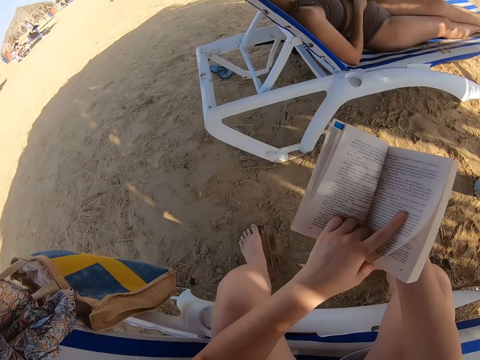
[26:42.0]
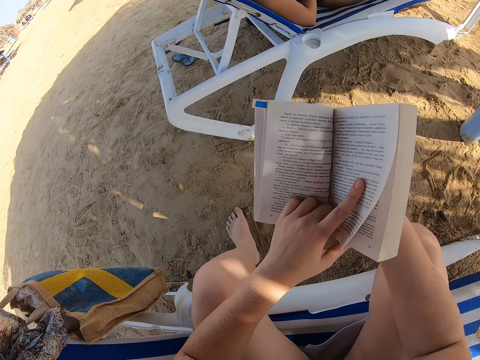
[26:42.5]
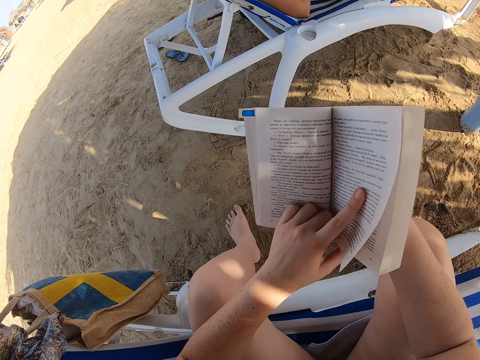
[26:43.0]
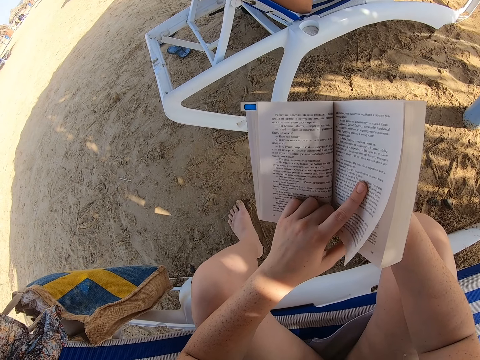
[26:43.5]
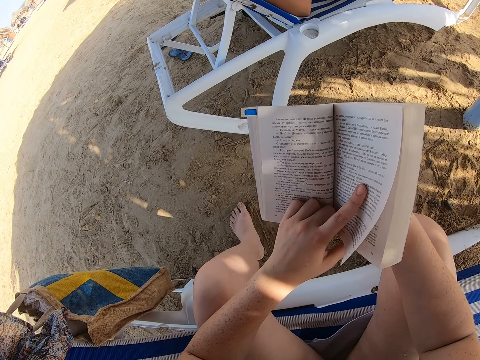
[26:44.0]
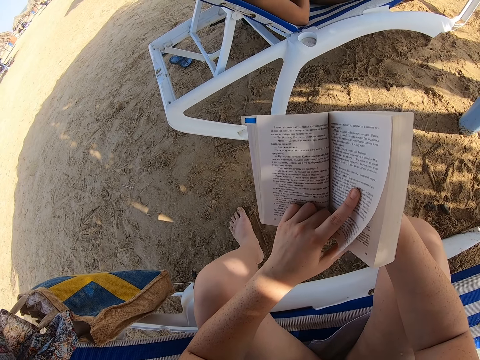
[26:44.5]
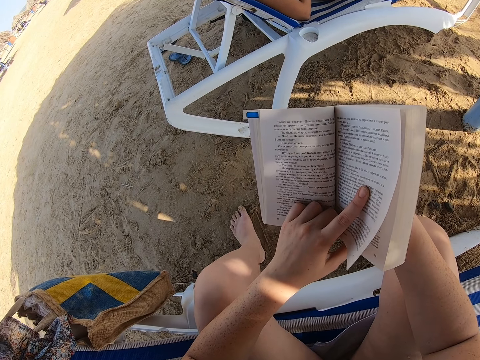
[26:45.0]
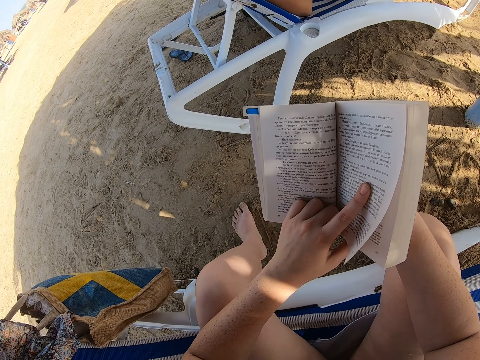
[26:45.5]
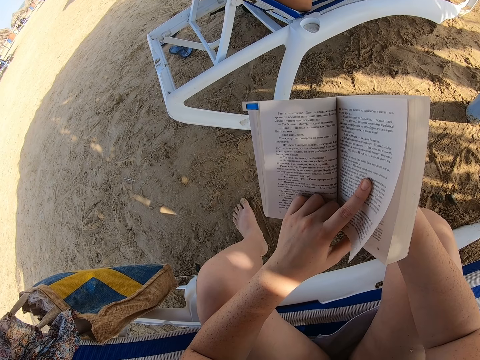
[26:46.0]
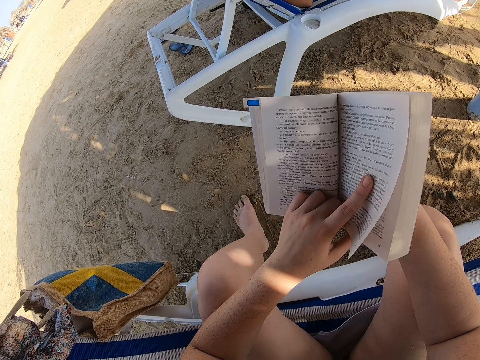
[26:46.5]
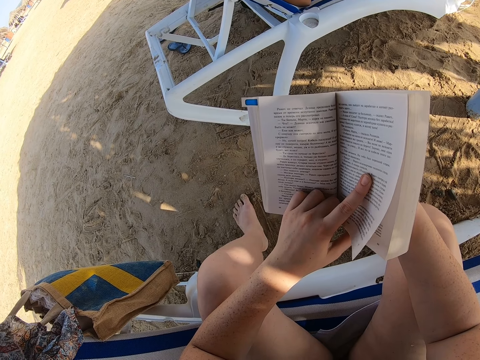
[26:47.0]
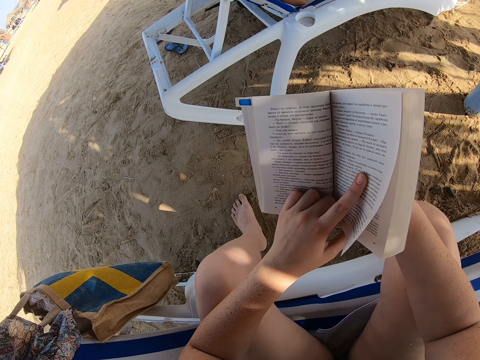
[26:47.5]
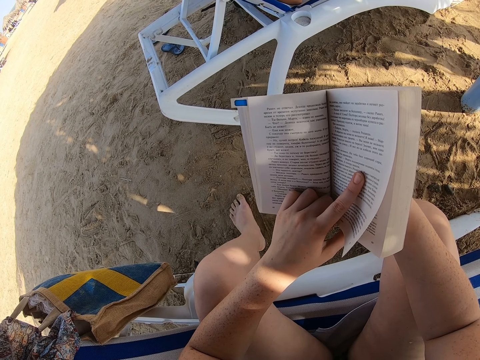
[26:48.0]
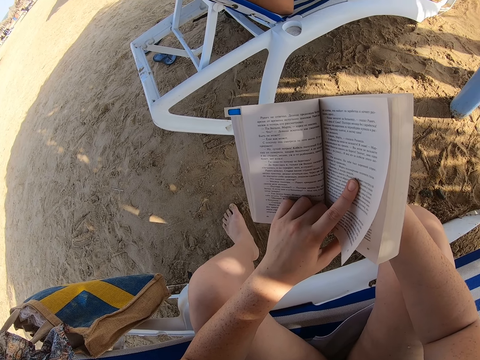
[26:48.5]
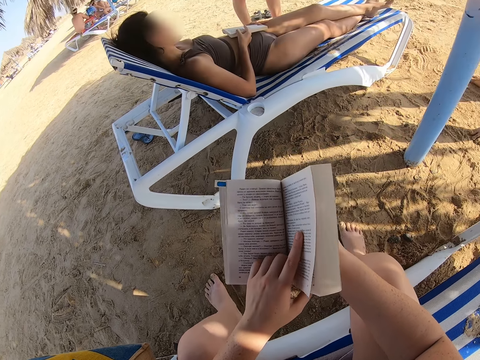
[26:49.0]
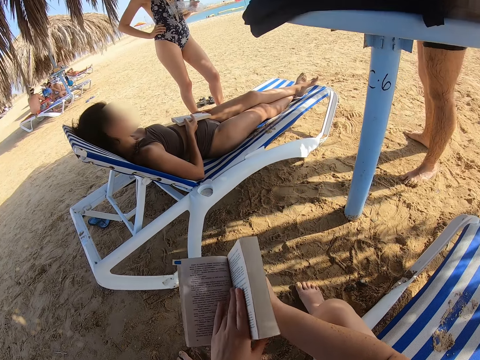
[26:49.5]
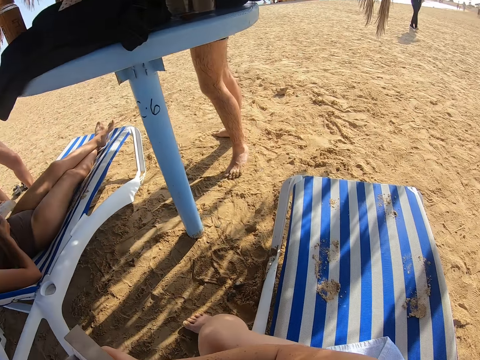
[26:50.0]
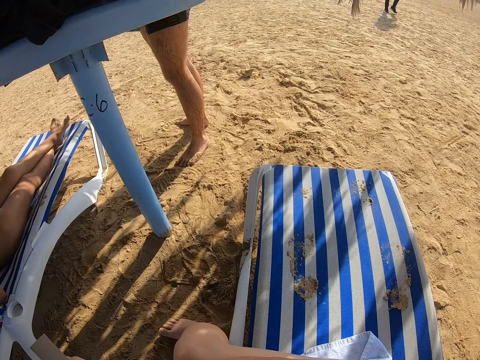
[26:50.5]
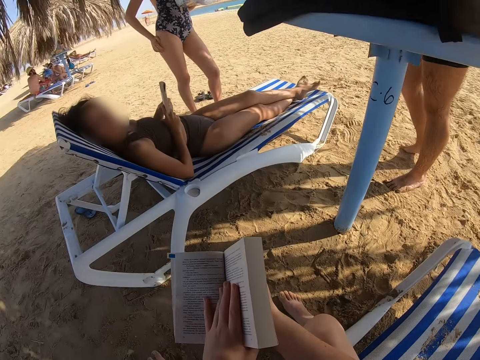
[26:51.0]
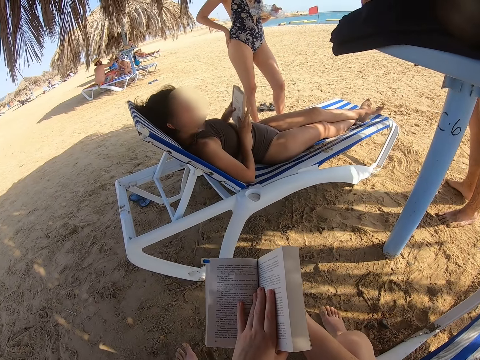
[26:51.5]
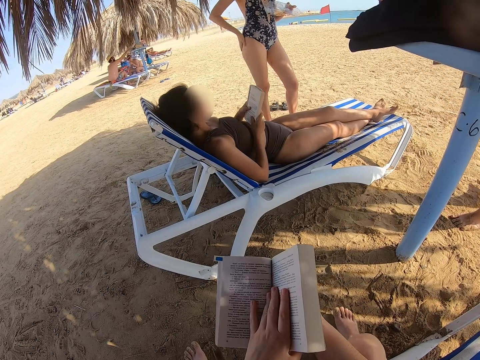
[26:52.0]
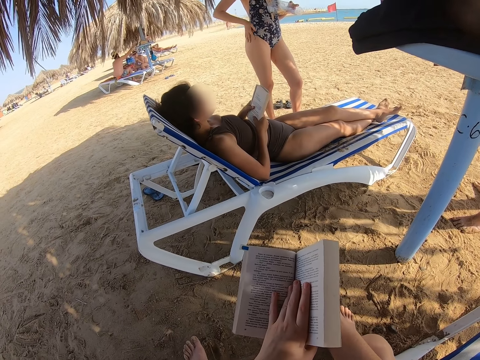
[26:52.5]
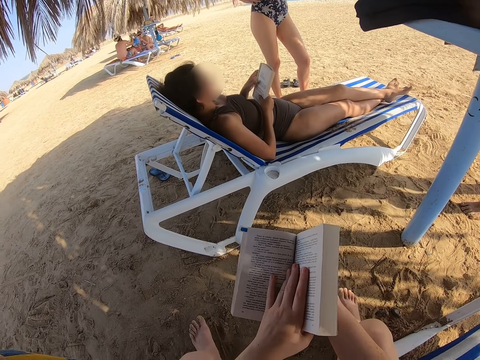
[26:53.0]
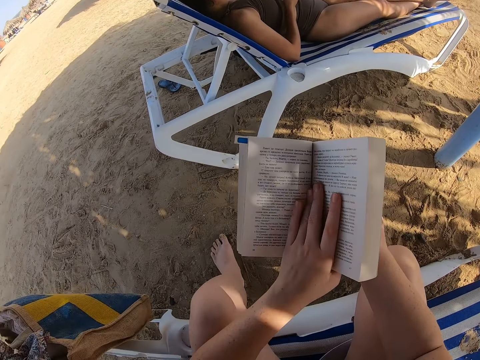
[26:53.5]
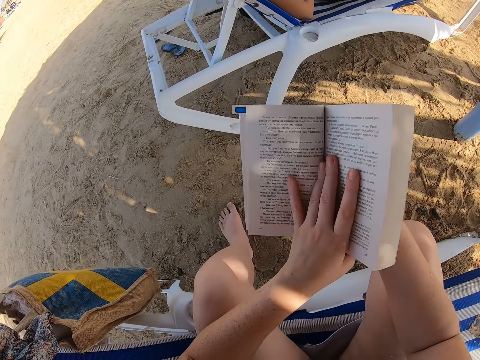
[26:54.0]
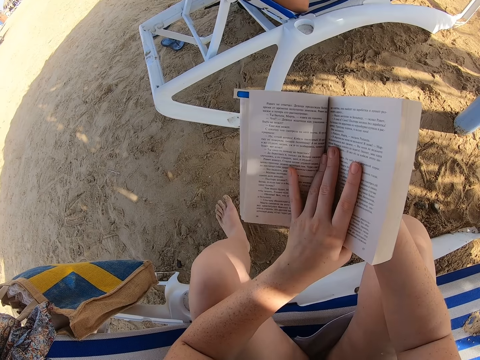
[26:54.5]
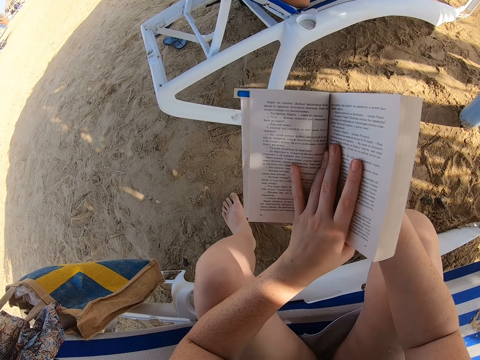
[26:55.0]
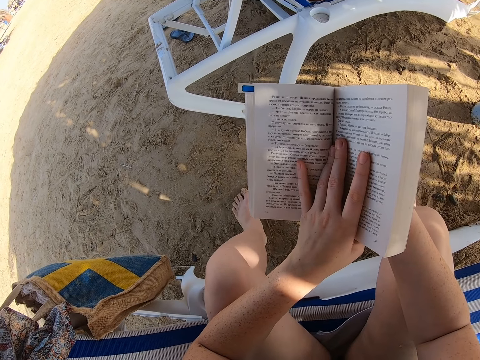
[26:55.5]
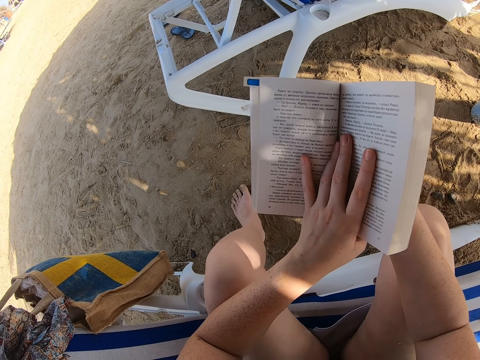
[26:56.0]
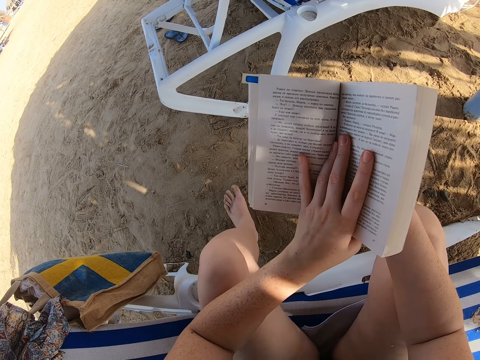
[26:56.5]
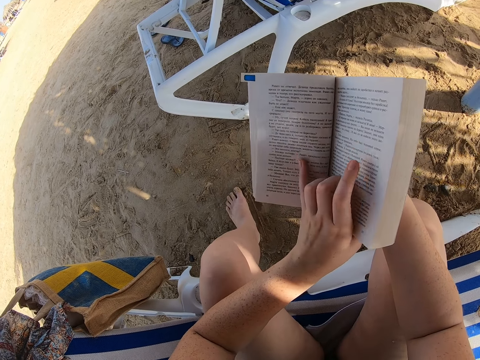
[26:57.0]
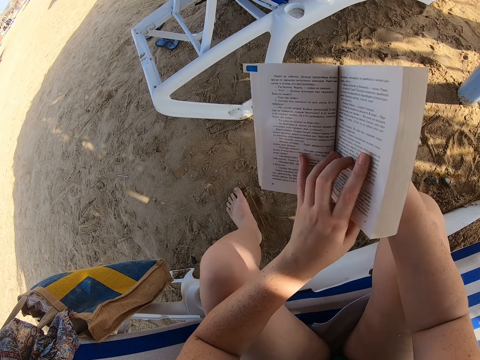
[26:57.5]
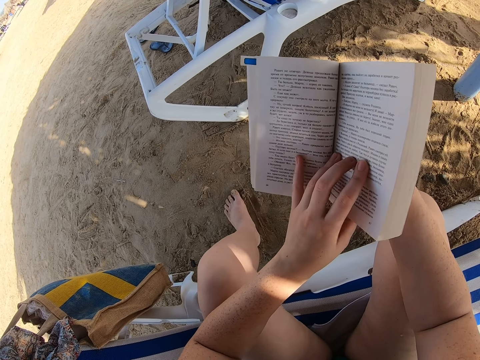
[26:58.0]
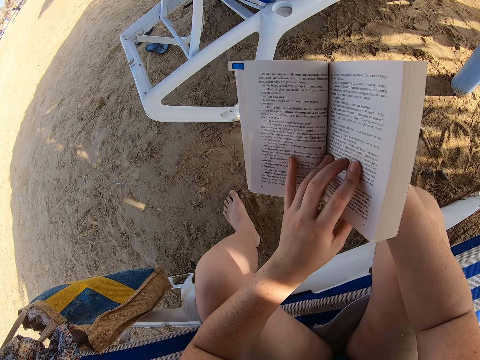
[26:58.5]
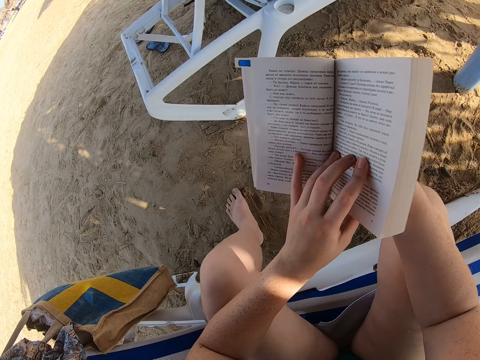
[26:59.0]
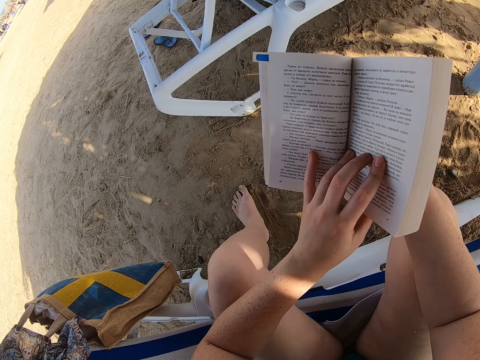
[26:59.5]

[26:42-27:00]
The camera wearer reads the book. They look around. A lady reads the book. The camera wearer reads the book.

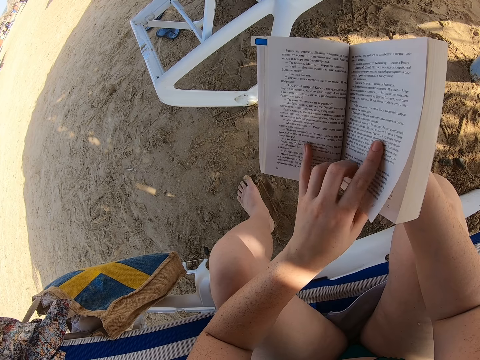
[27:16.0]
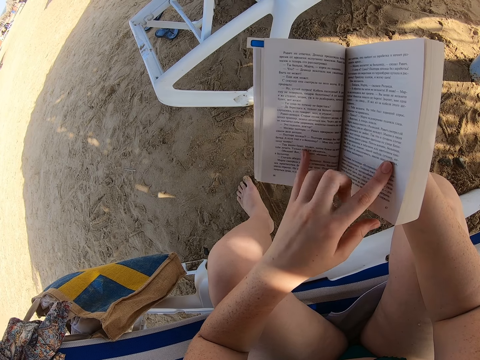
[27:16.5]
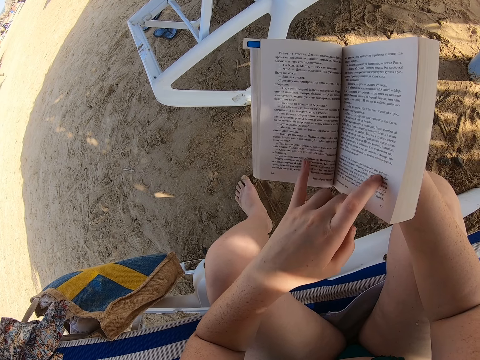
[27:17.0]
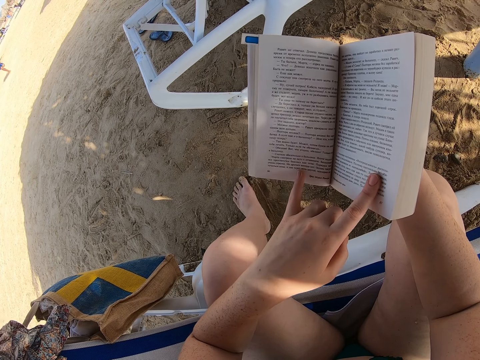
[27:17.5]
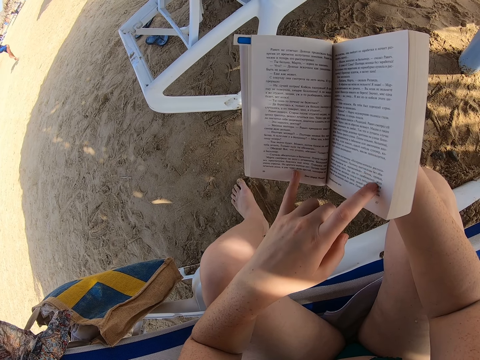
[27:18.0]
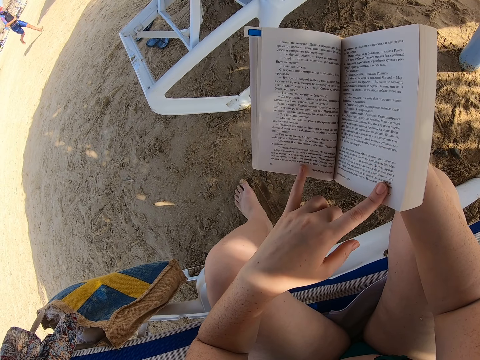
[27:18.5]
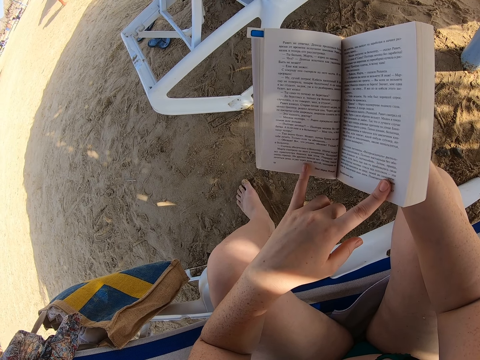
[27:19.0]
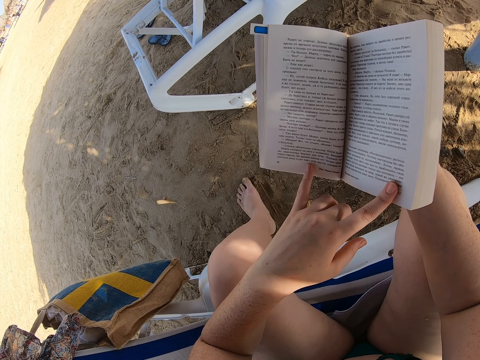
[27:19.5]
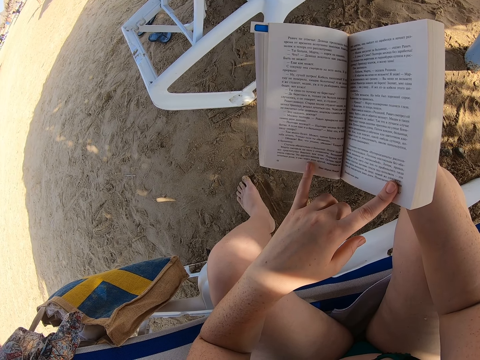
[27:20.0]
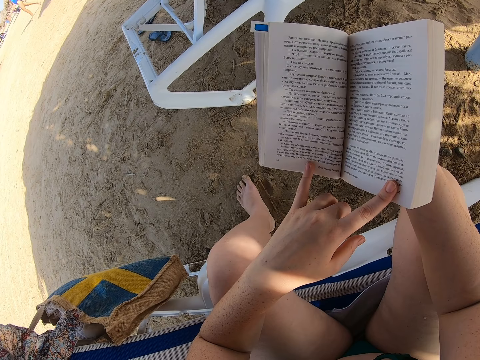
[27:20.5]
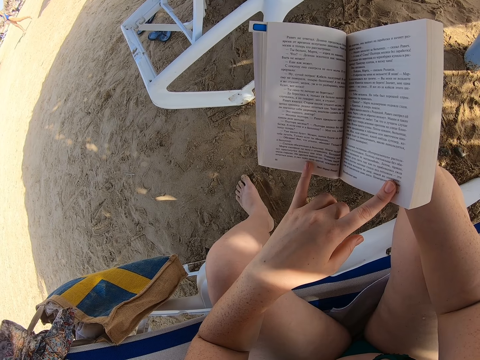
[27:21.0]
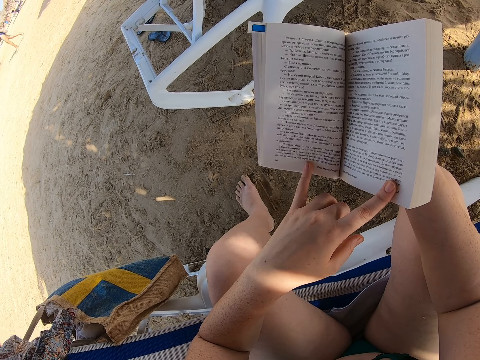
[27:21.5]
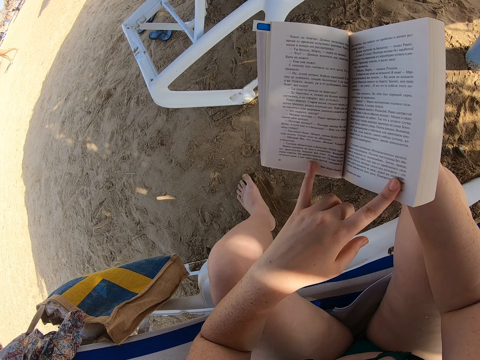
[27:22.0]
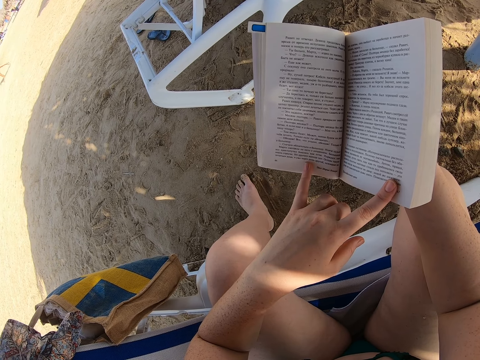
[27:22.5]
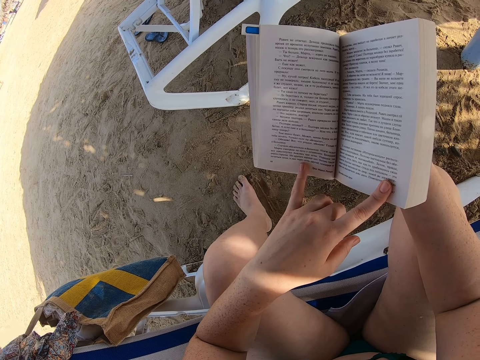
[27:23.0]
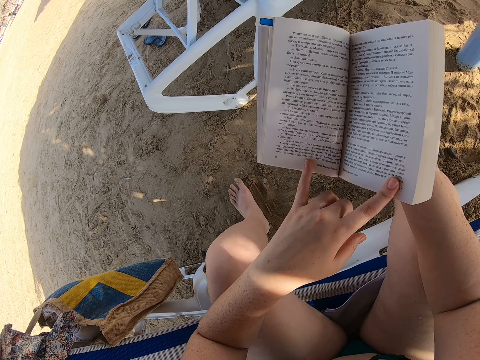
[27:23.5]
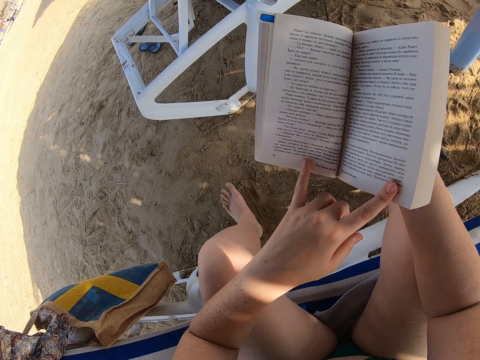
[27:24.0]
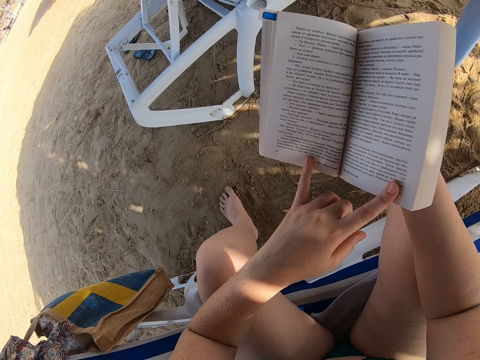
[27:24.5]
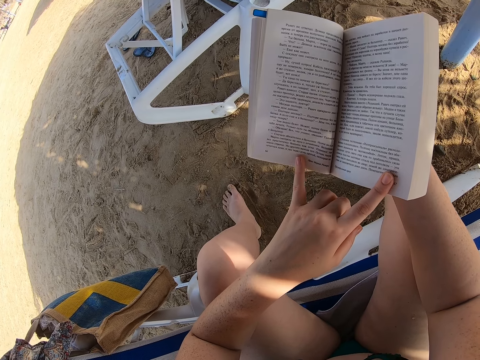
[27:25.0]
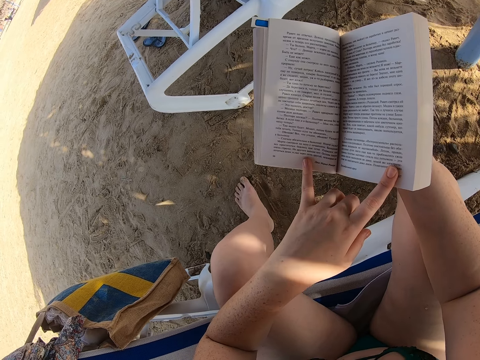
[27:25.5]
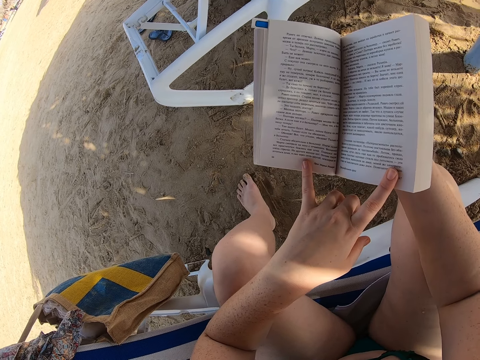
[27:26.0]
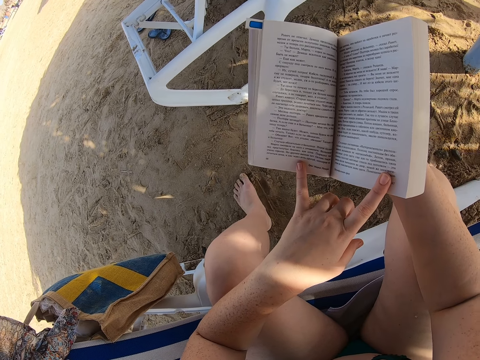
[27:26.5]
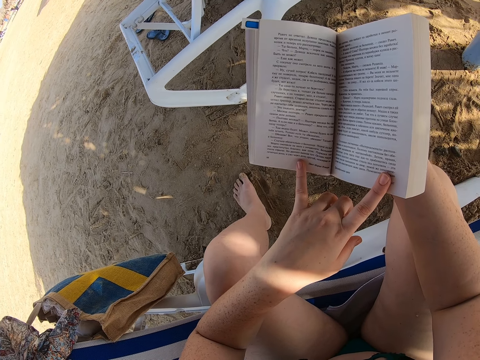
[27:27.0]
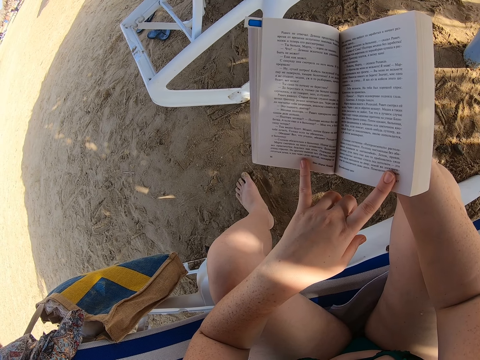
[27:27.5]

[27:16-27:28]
The camera wearer moves the hand. A boy runs at the beach. The camera wearer reads the book. A lady walks at the beach. The camera wearer reads the book.
